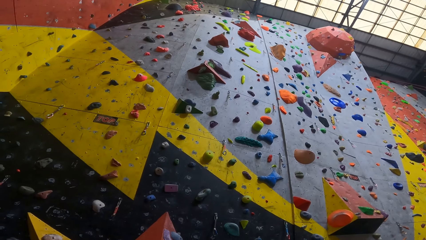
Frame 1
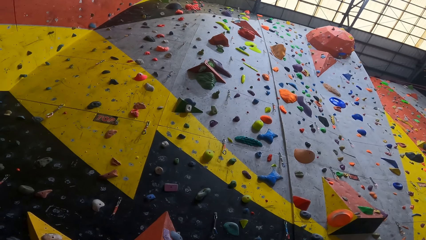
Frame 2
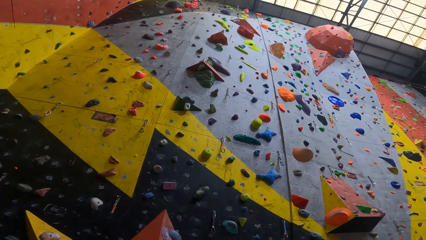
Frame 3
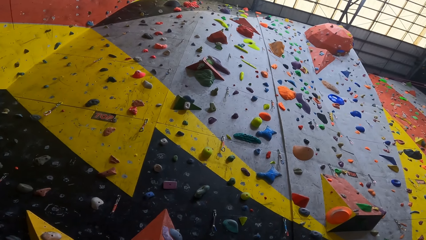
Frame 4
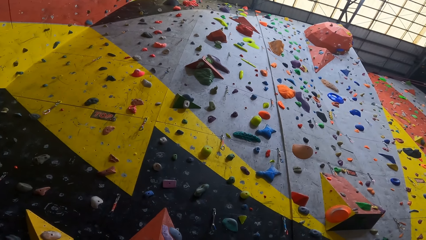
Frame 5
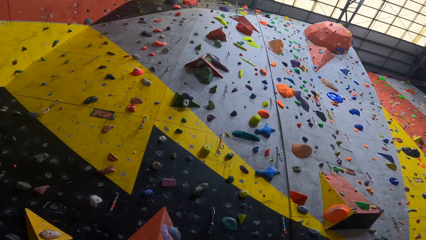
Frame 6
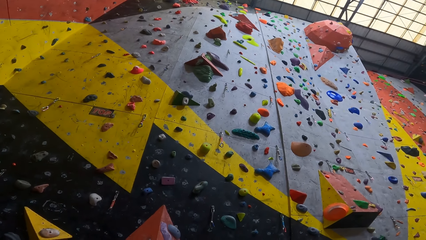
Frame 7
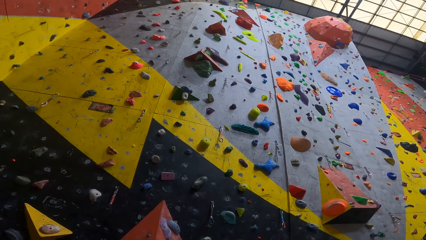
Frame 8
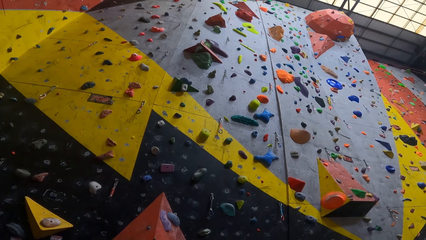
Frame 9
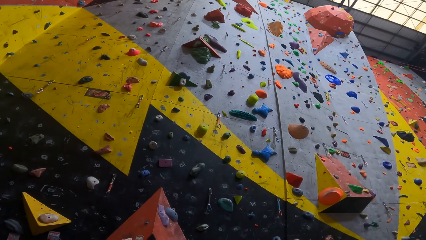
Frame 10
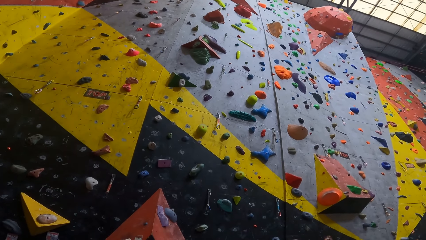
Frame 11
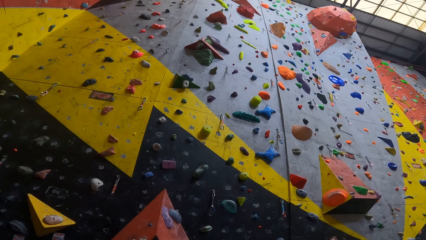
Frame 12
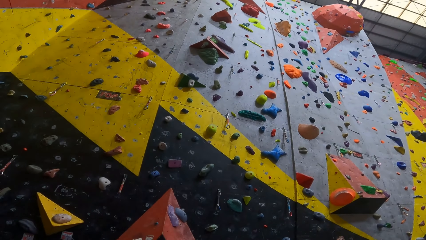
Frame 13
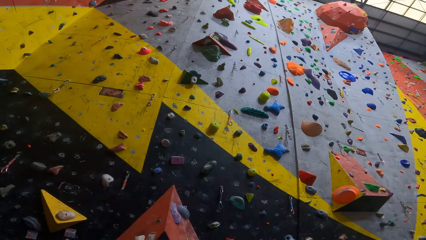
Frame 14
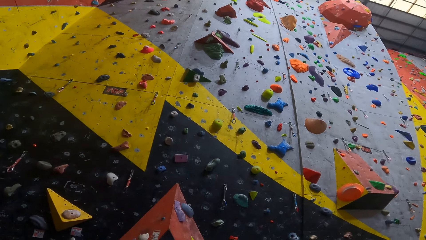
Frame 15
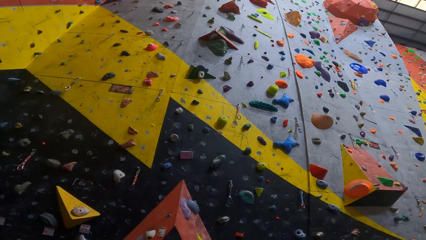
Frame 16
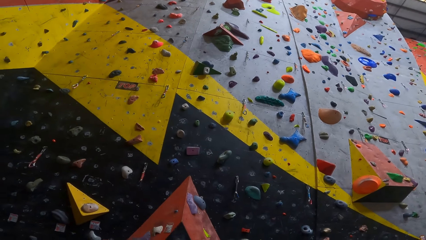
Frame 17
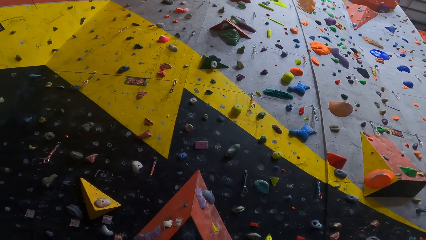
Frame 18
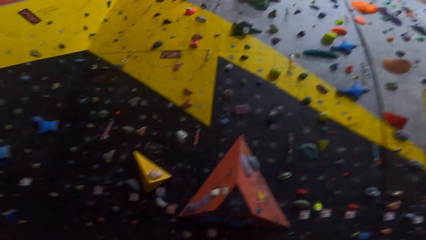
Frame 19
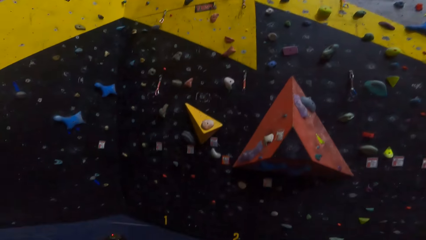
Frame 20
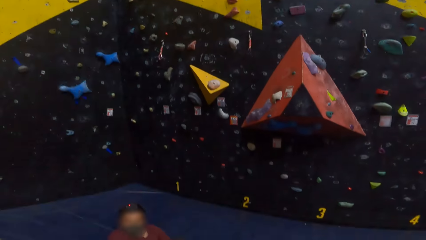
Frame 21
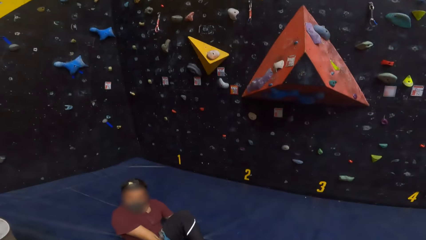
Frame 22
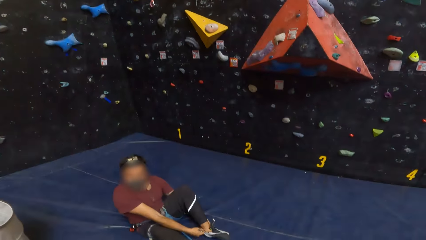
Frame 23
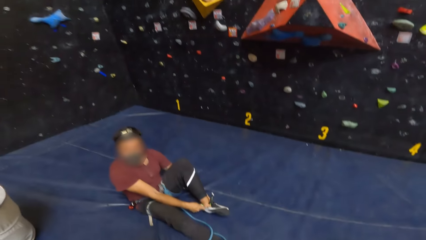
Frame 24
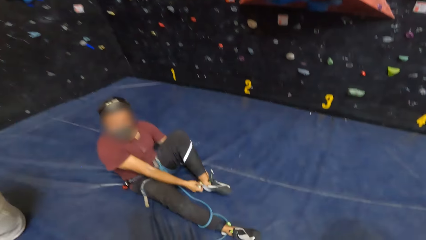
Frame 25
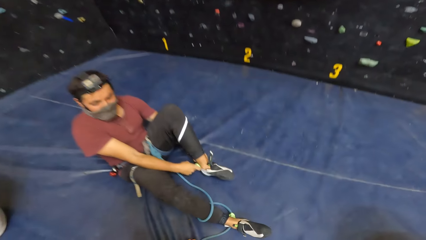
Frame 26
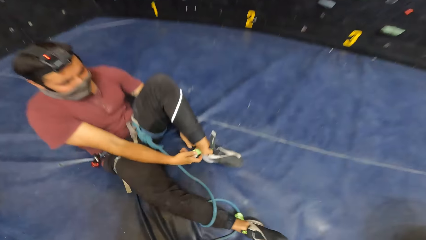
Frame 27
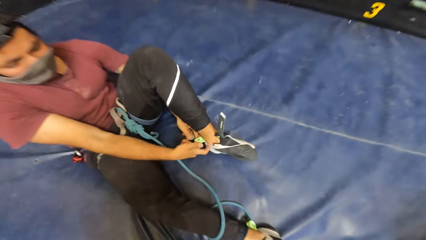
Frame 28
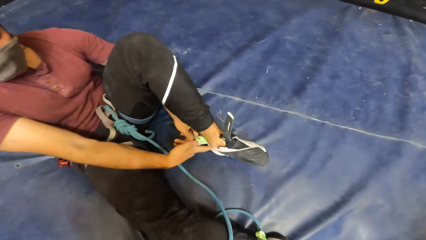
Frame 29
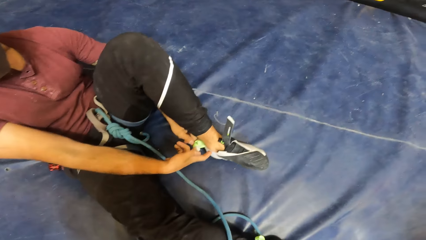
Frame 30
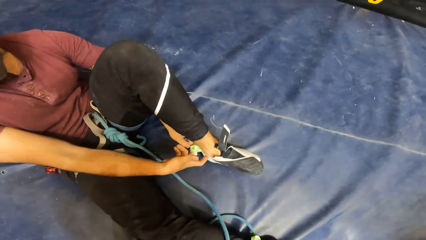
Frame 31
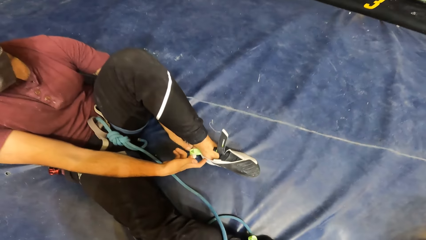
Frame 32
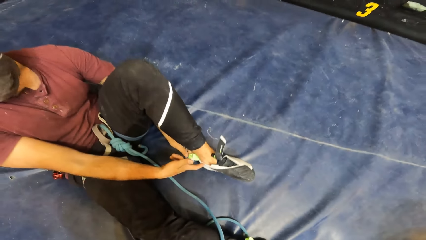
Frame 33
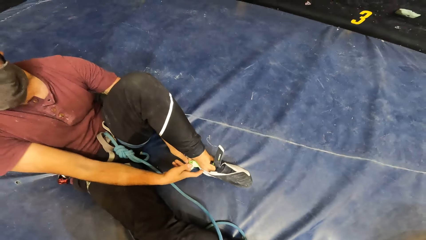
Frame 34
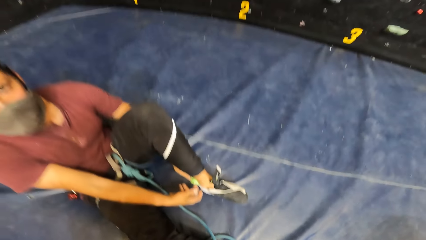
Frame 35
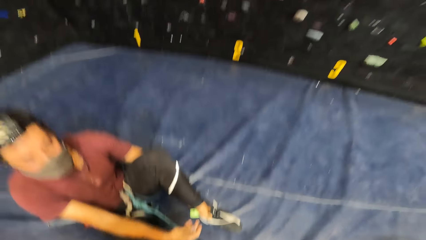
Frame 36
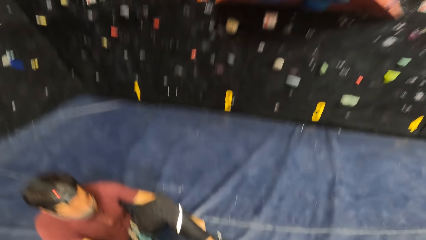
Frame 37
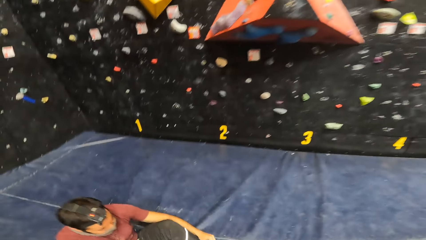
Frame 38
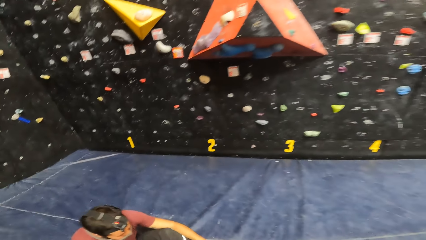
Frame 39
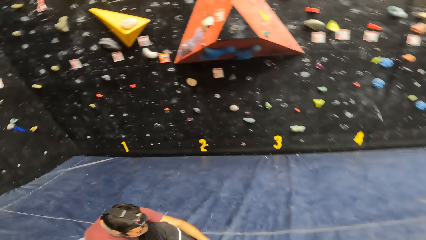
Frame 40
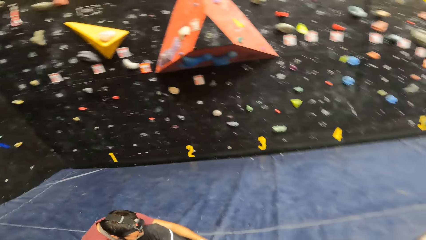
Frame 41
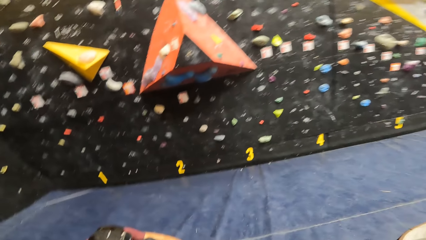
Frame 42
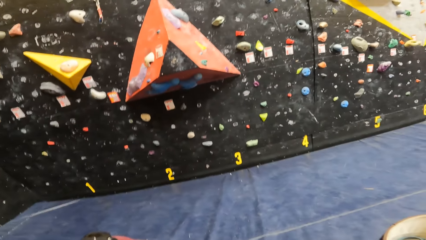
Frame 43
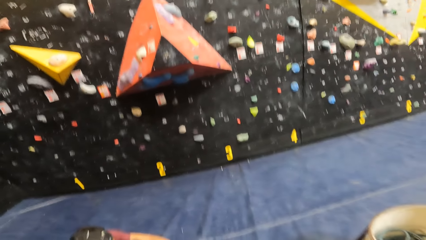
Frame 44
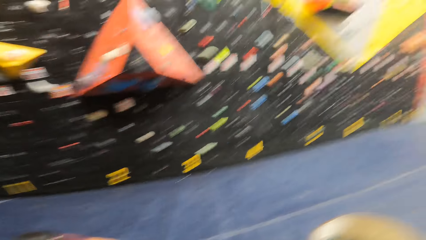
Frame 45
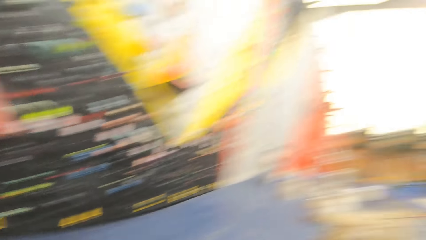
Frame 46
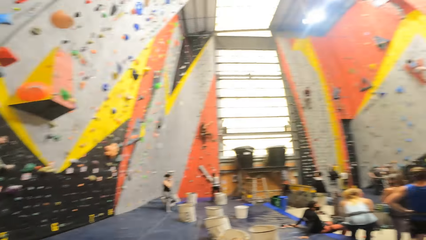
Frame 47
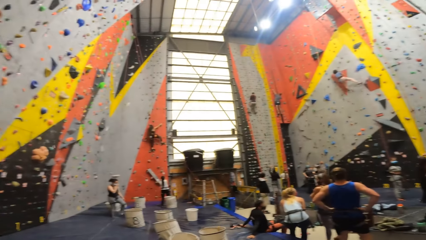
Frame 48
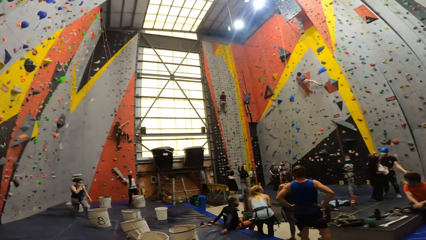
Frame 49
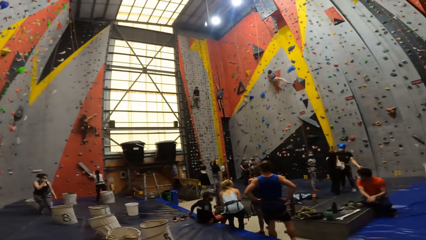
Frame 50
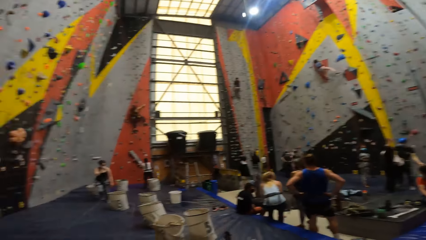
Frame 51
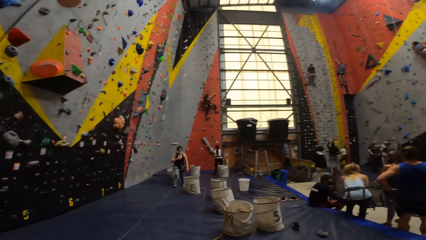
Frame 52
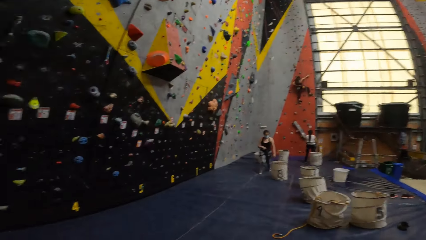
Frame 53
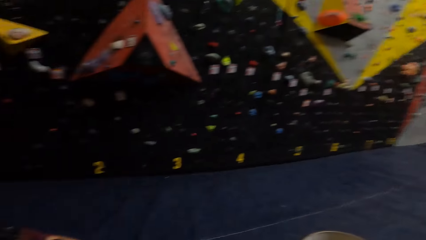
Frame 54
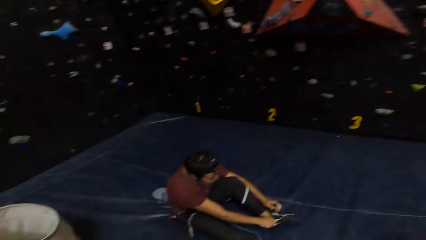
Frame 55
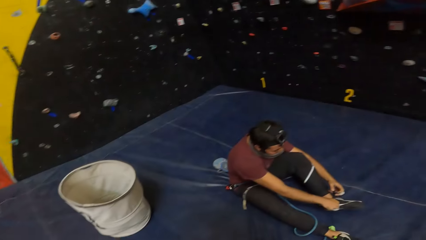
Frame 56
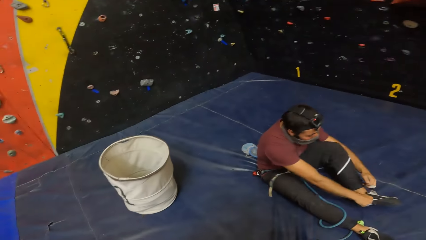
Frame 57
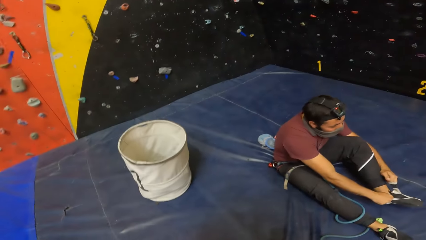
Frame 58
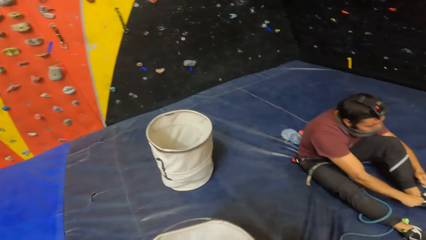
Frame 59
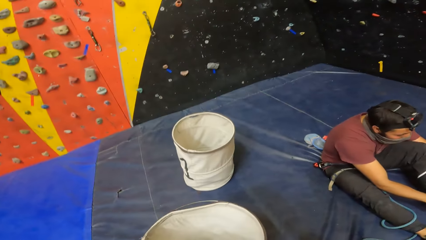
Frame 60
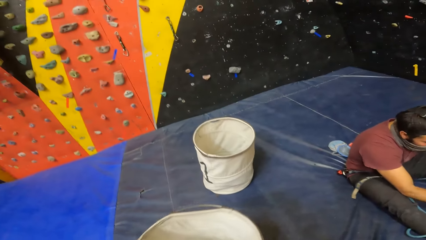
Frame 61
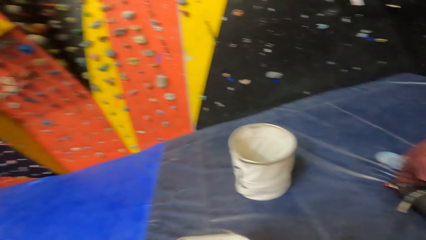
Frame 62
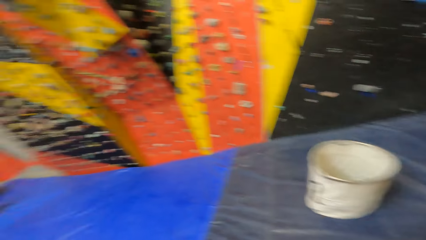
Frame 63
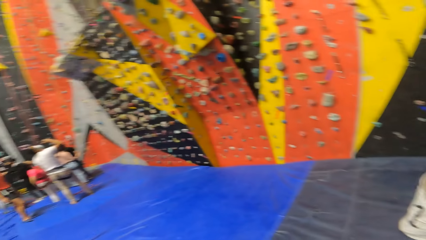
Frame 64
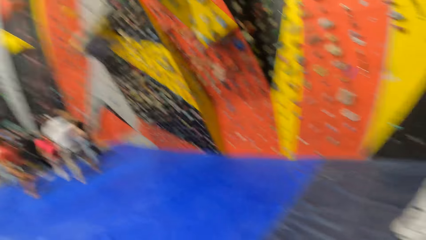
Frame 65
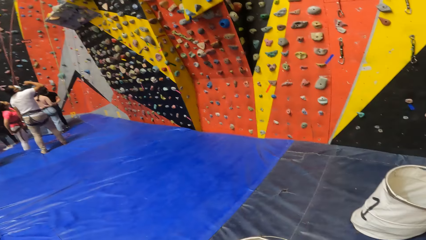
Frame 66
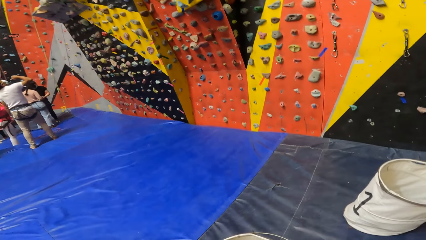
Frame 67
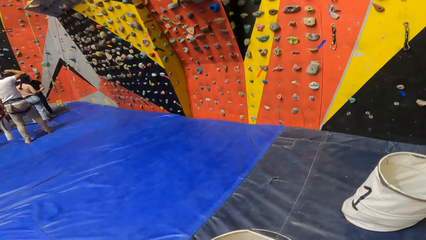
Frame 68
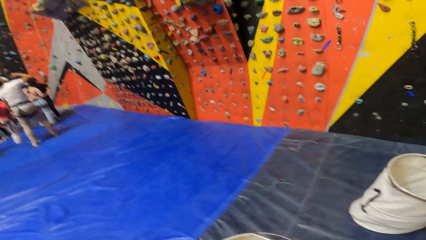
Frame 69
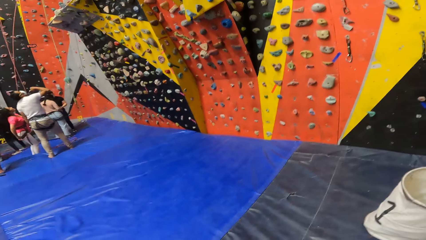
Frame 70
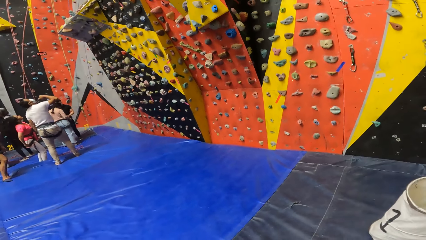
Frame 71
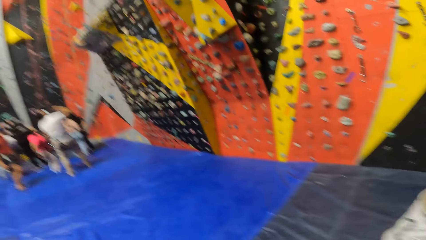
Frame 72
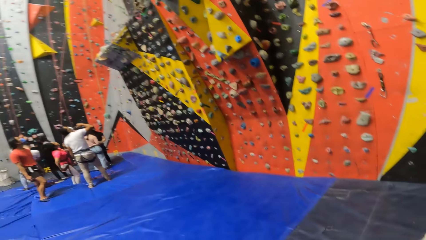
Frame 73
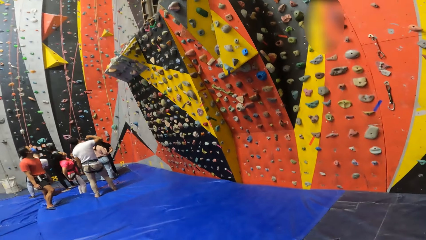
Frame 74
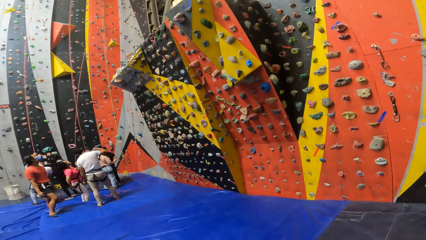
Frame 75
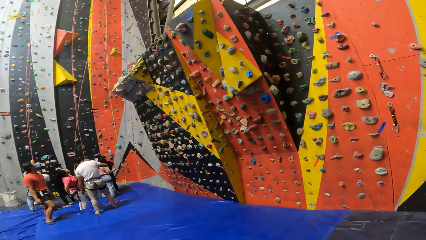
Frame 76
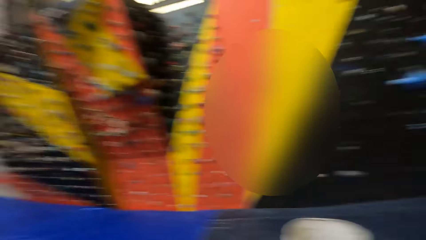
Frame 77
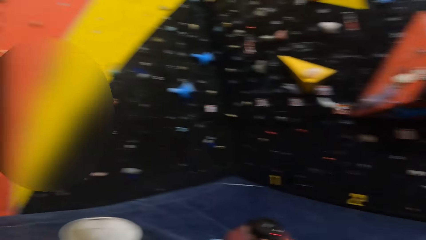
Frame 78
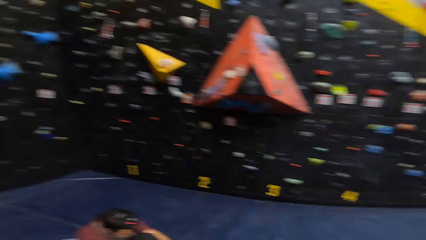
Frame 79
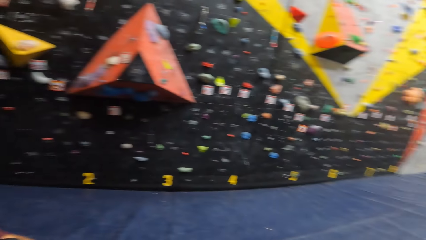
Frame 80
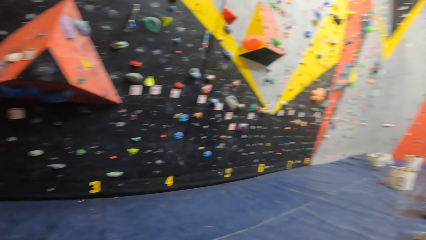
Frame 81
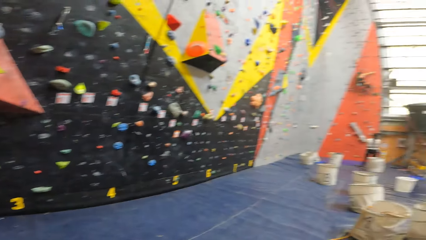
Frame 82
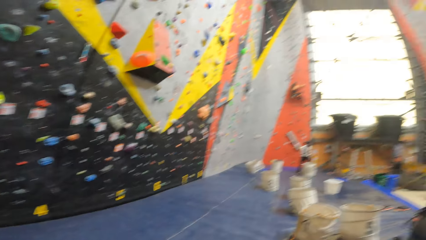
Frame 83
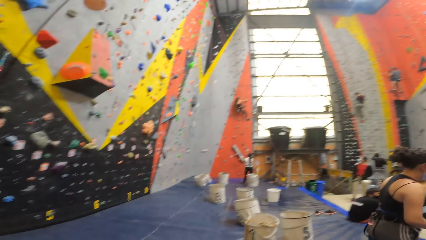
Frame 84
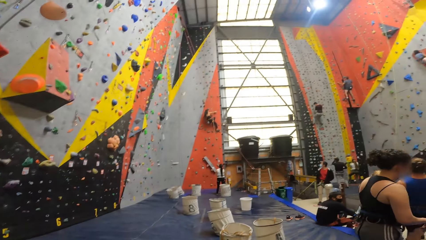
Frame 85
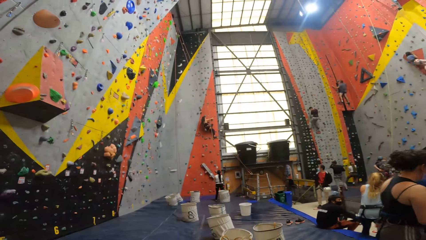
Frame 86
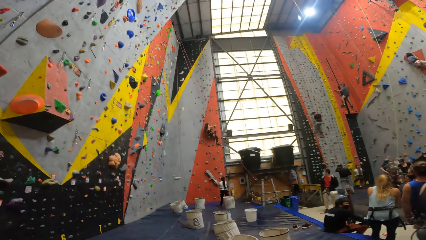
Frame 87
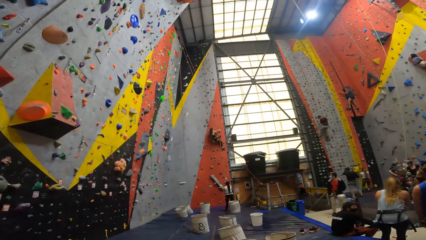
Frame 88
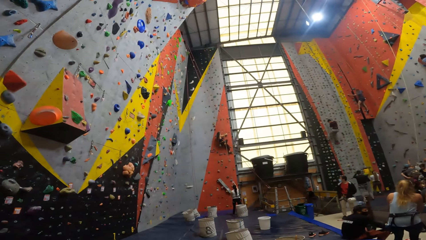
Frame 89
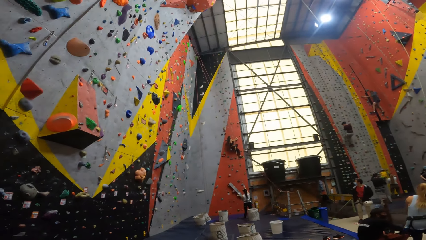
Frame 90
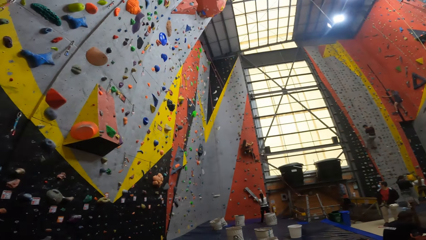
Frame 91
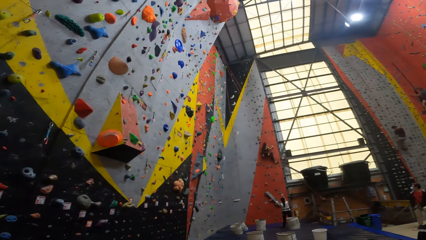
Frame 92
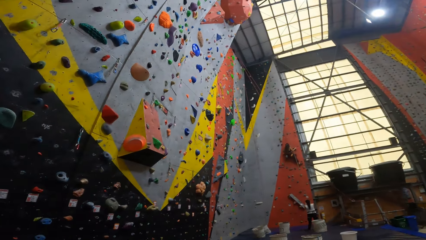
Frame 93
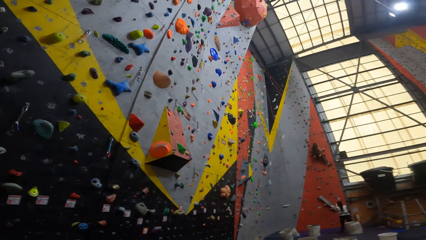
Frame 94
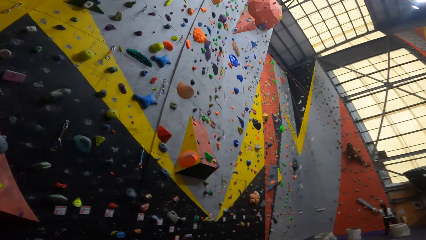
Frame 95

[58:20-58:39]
The camera wearer looks at a man. They look around.
